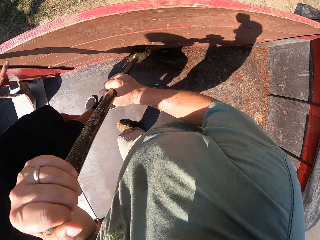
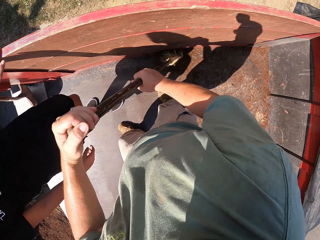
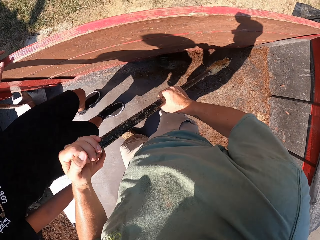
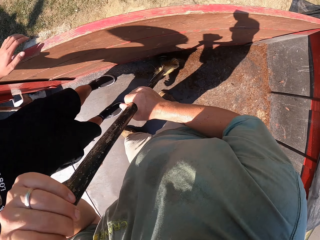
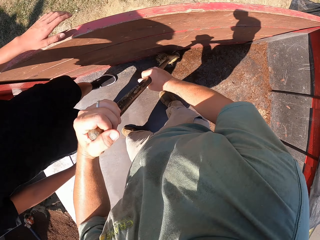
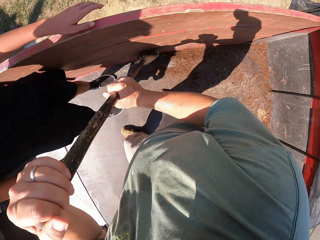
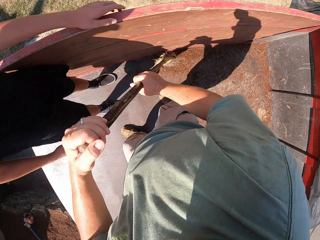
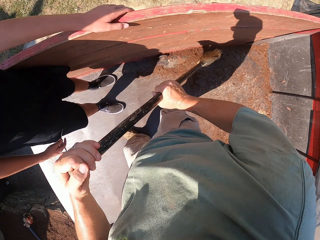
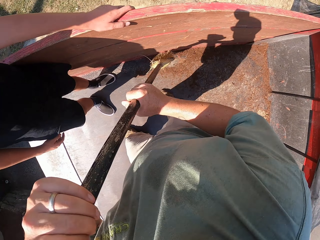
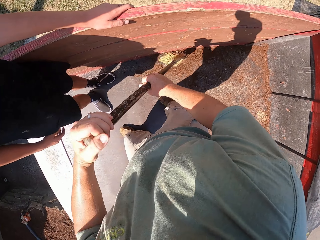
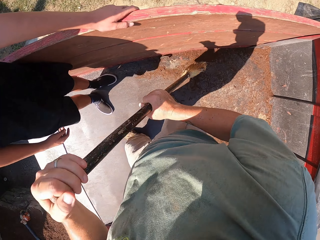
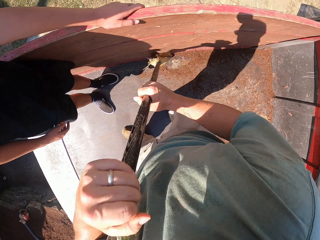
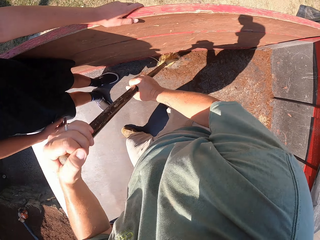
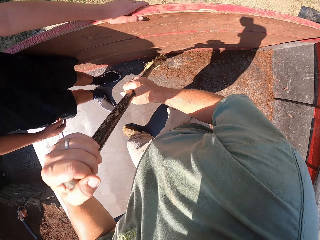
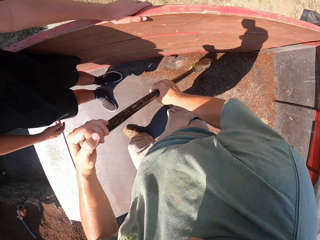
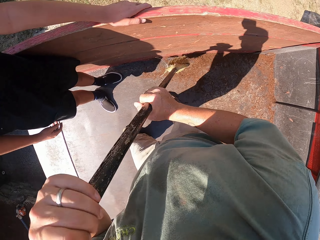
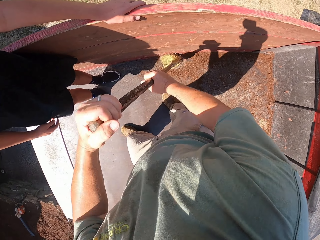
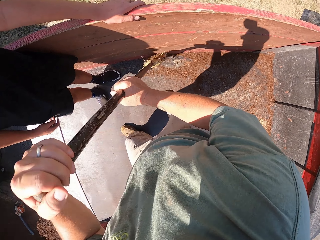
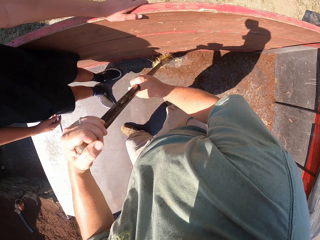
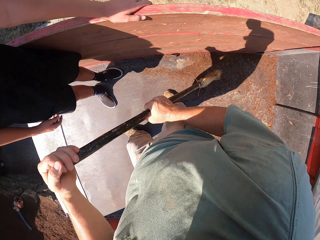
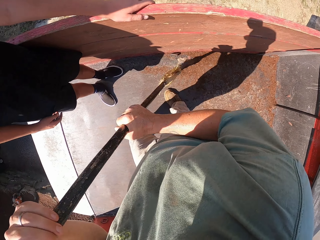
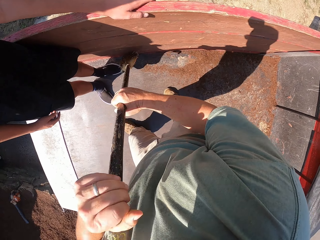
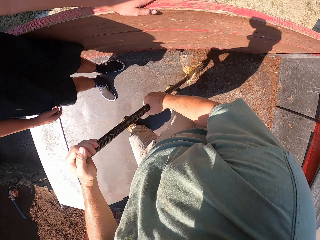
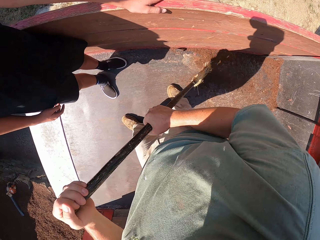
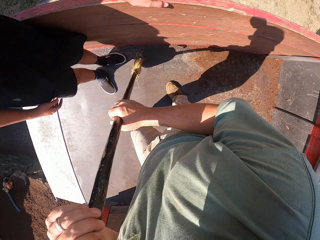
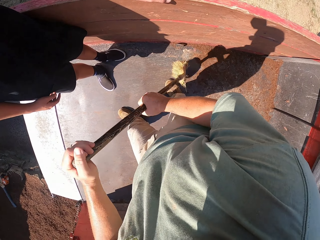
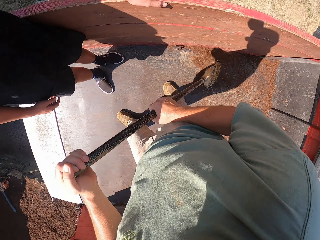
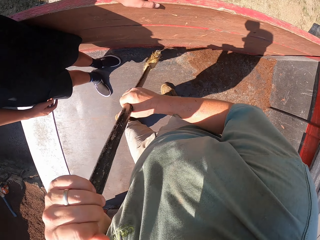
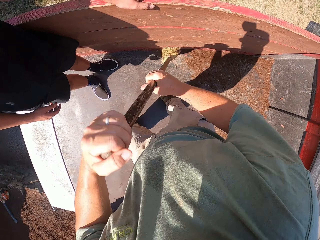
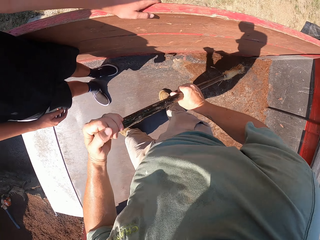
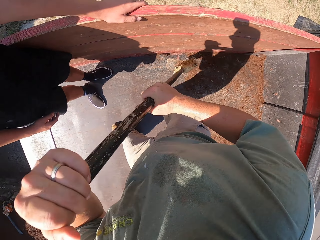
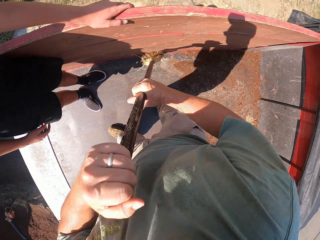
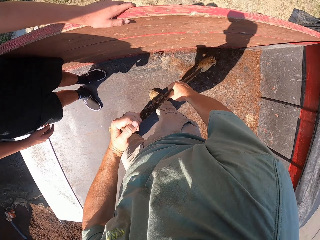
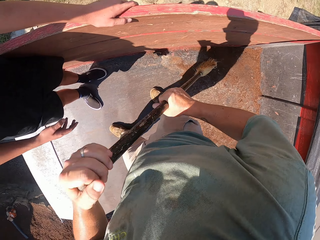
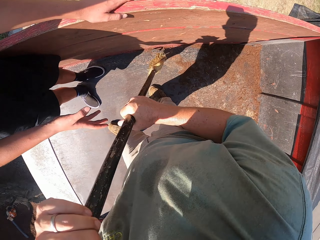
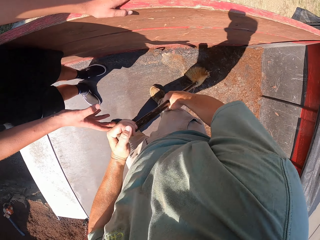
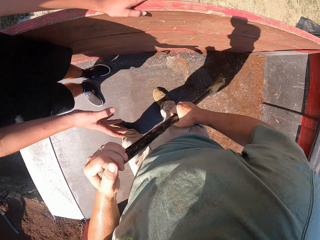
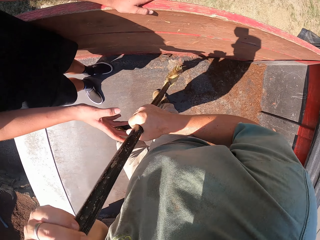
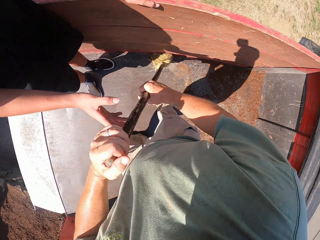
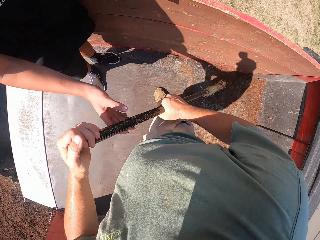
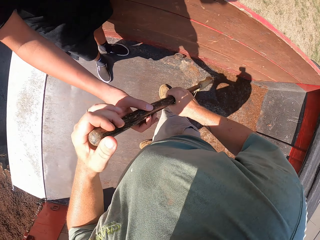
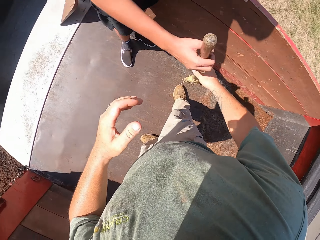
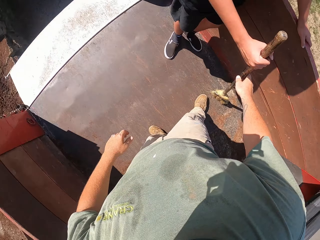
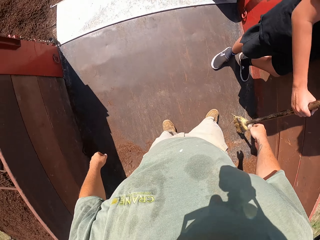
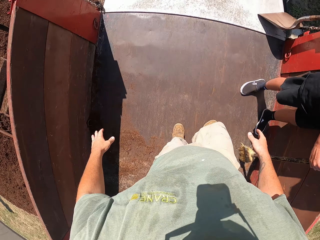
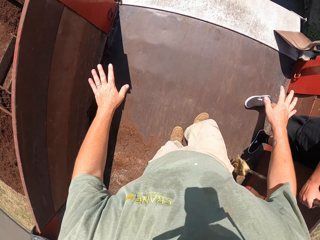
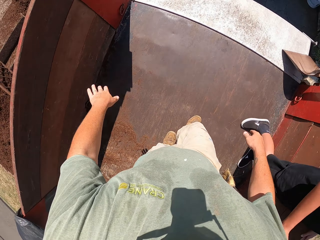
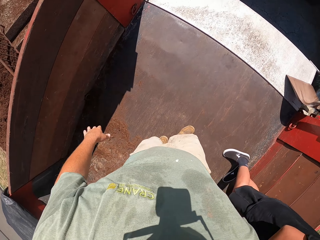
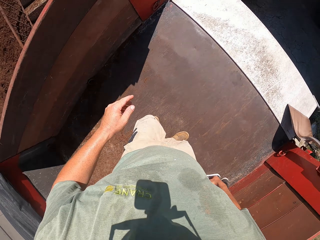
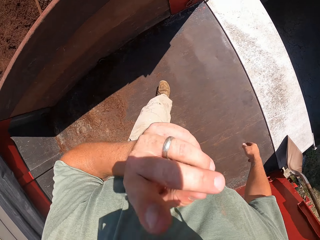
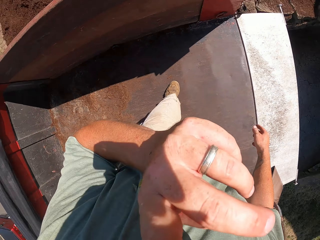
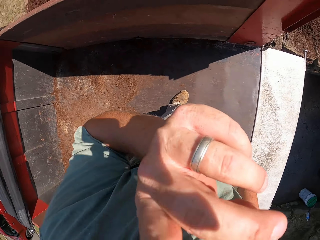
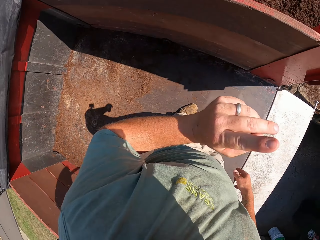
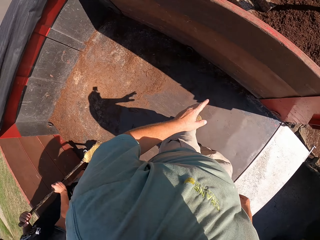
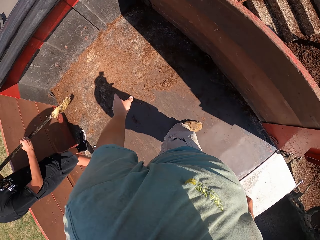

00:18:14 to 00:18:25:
The man takes the broom from the camera wearer.

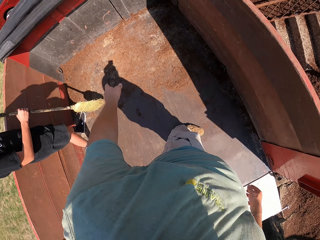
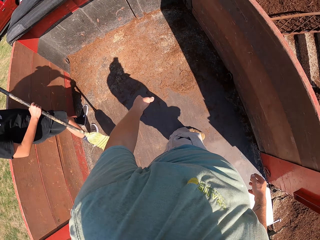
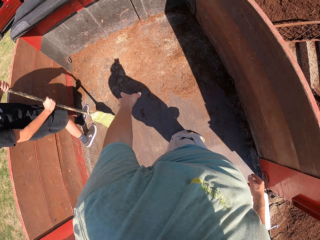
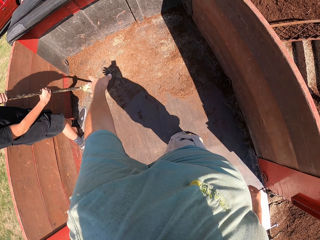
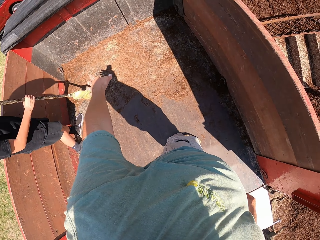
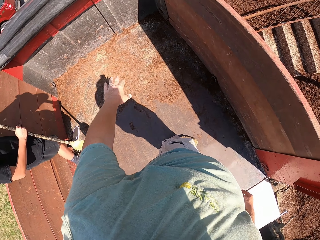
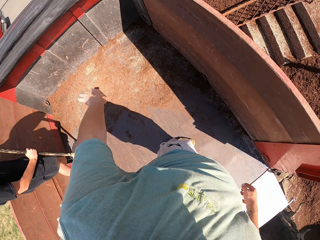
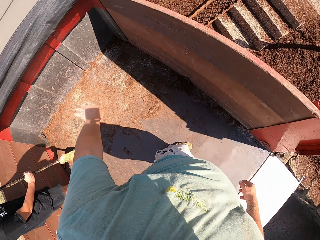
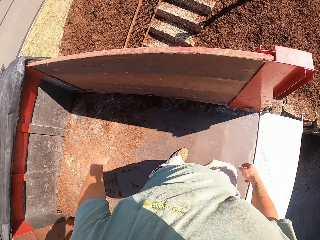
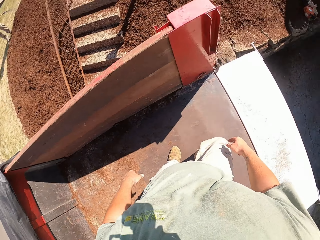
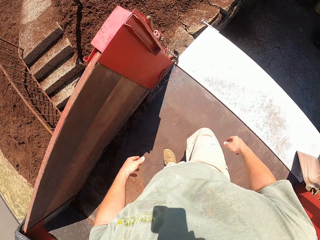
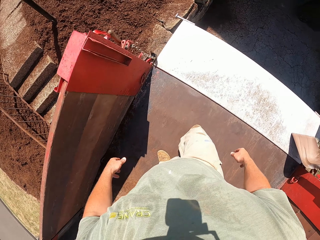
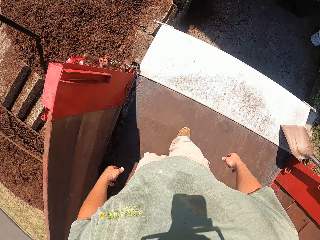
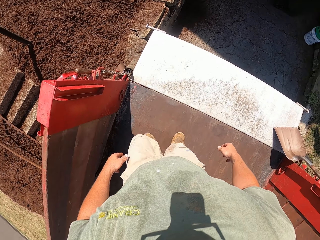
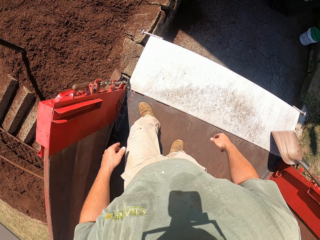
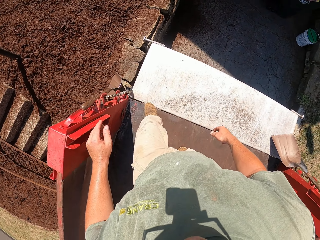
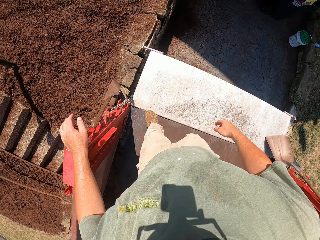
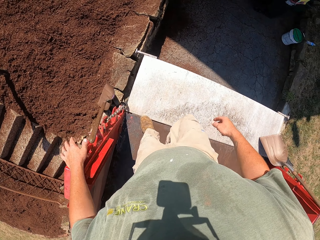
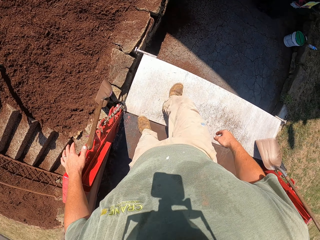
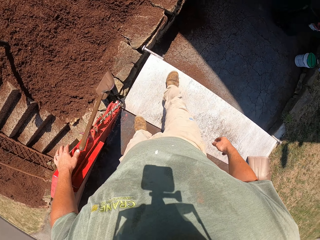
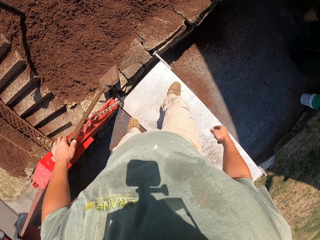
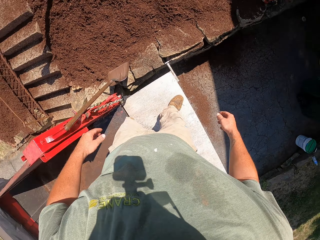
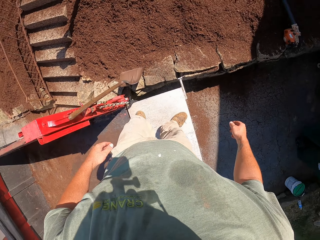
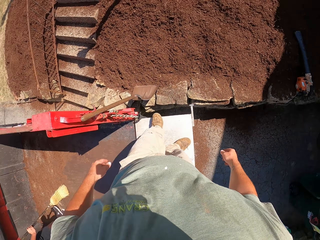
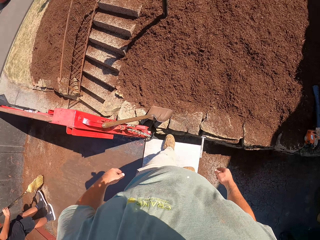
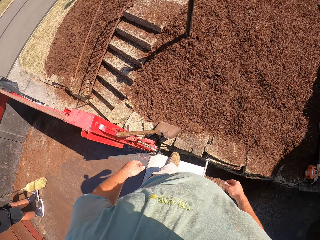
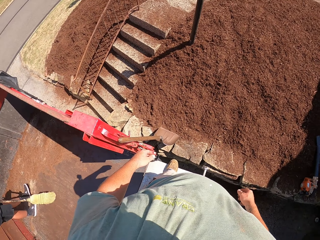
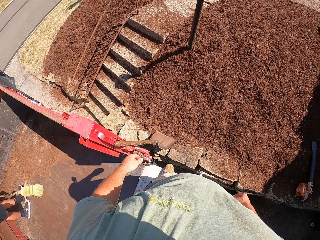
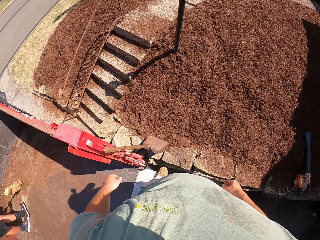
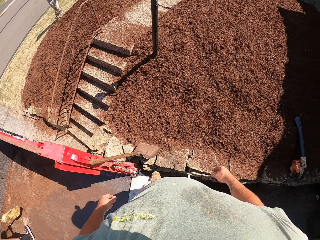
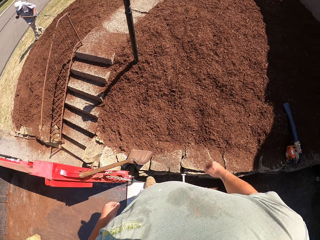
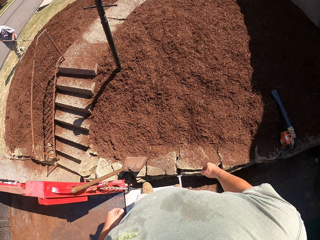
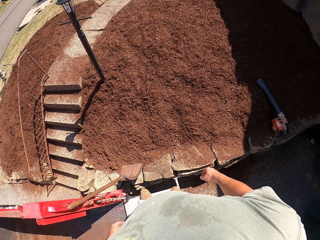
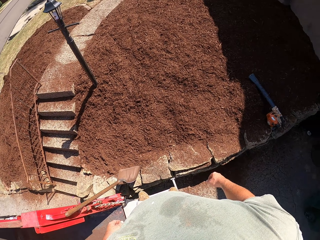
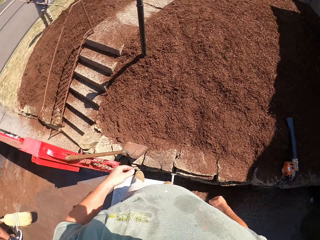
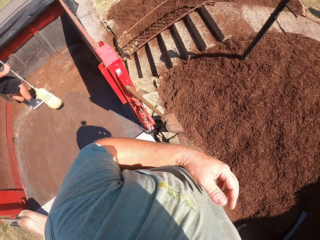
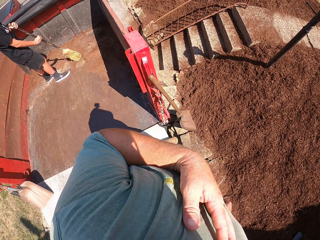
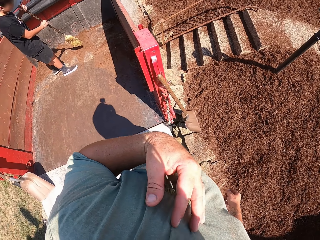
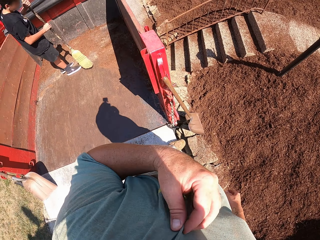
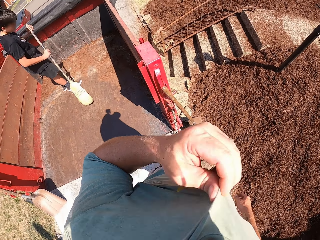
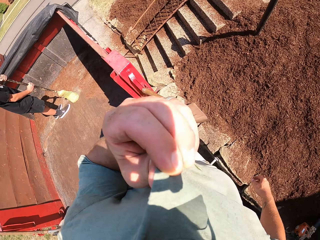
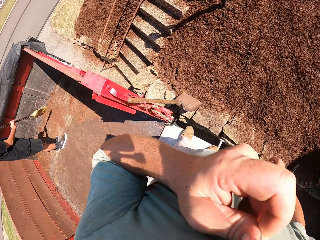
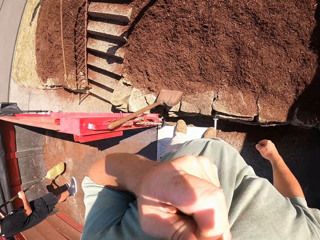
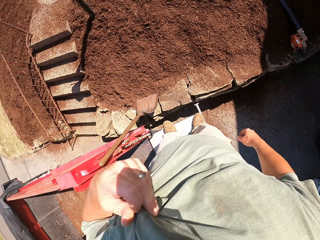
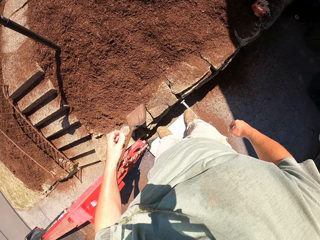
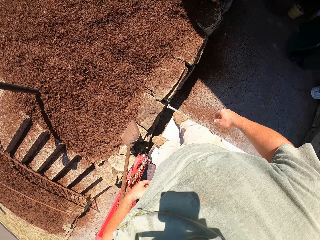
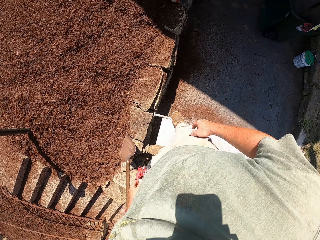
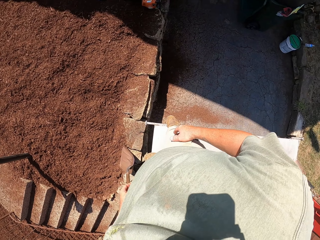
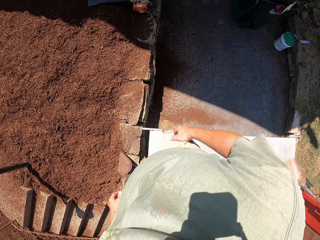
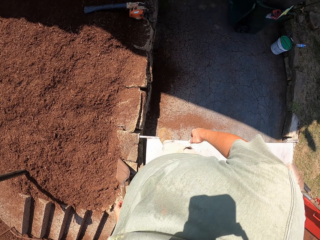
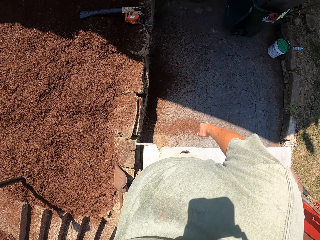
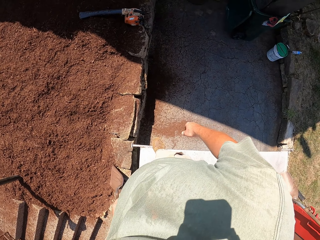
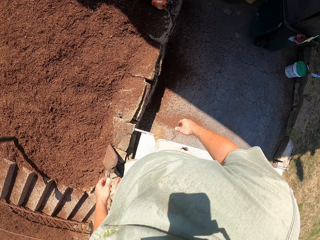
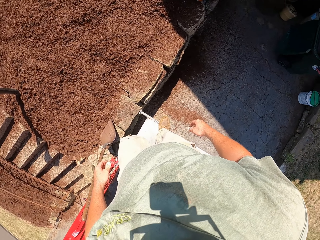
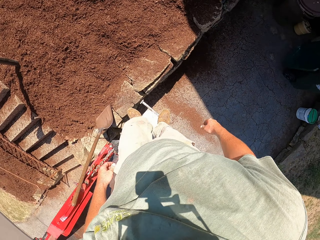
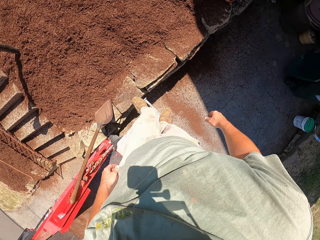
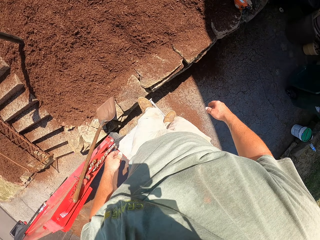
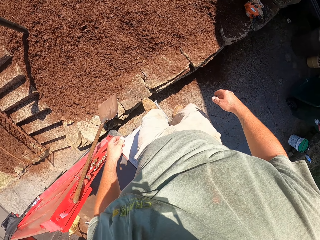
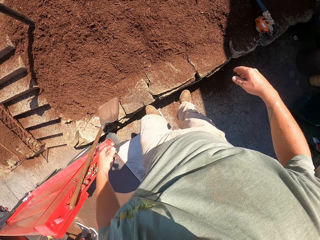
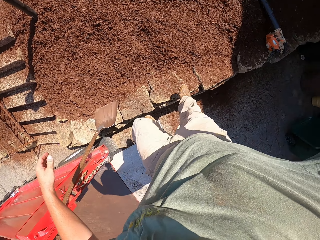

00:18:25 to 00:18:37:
The camera wearer converses with the man. The man sweeps sand with the broom. The camera wearer gets out of the truck. He wipes his nose with his t-shirt.
